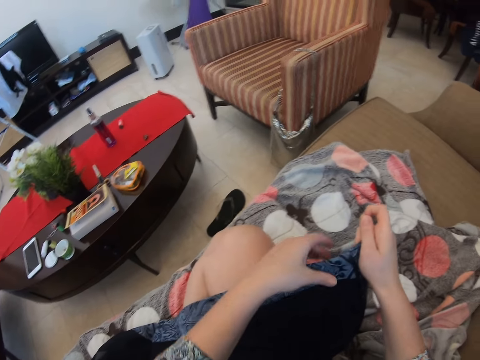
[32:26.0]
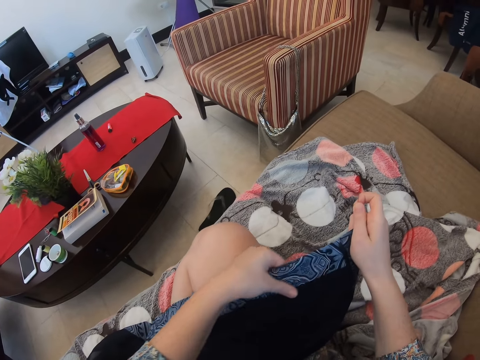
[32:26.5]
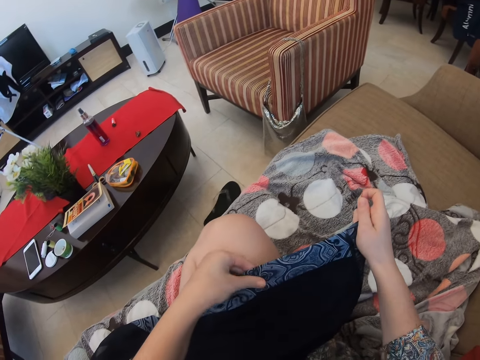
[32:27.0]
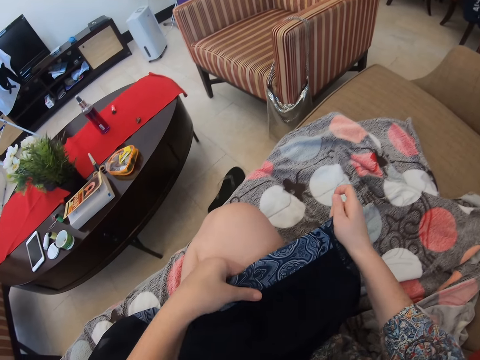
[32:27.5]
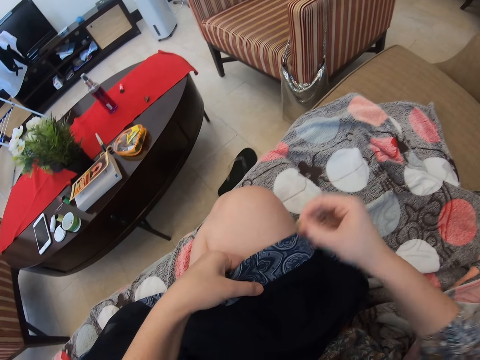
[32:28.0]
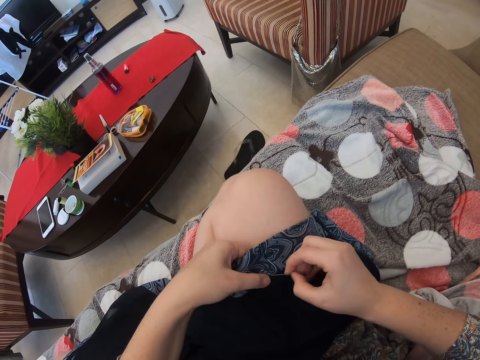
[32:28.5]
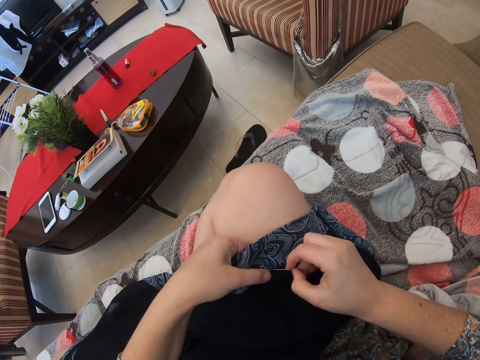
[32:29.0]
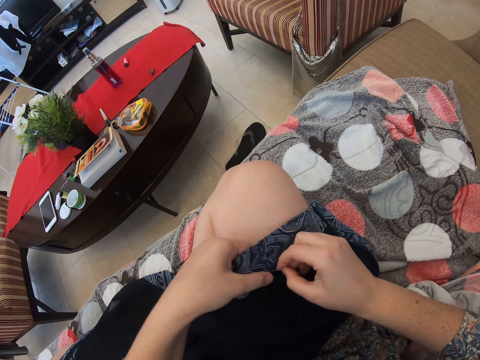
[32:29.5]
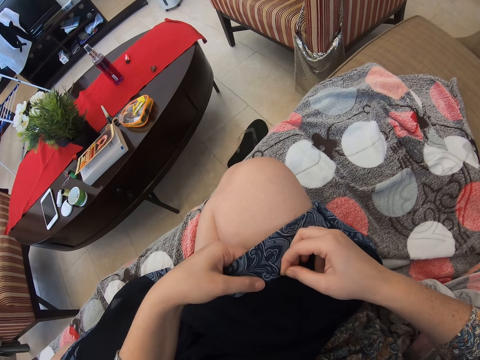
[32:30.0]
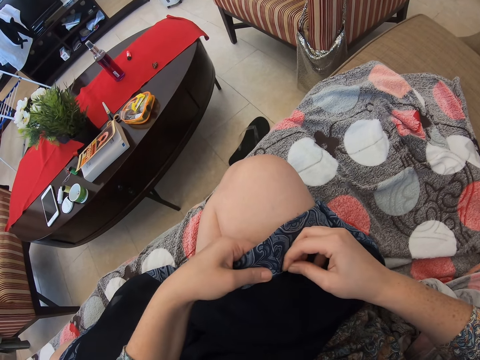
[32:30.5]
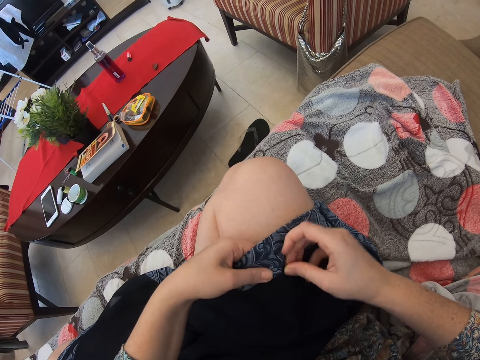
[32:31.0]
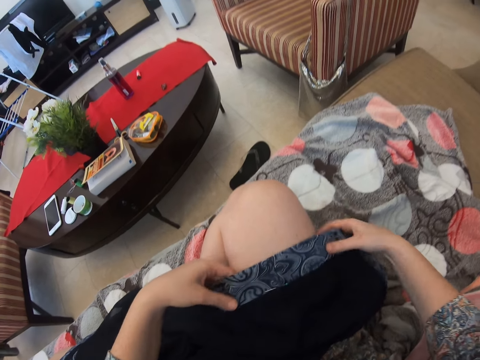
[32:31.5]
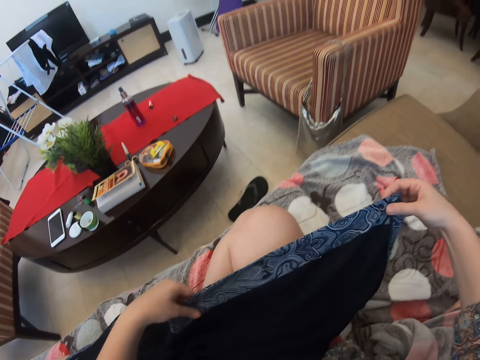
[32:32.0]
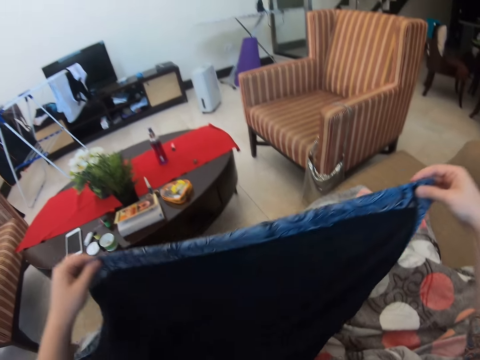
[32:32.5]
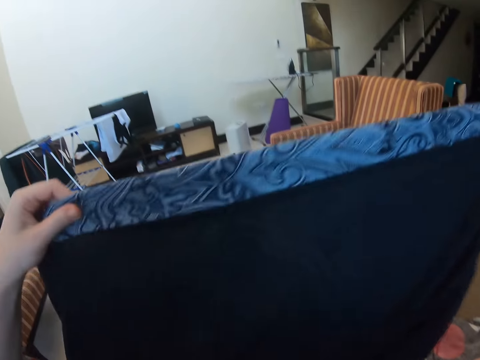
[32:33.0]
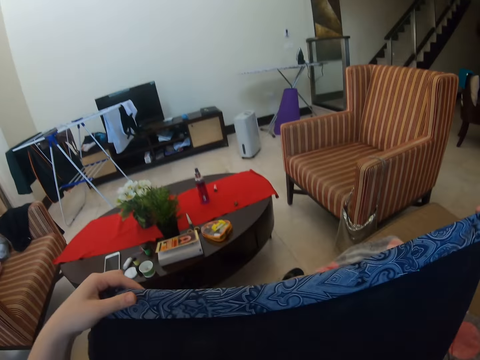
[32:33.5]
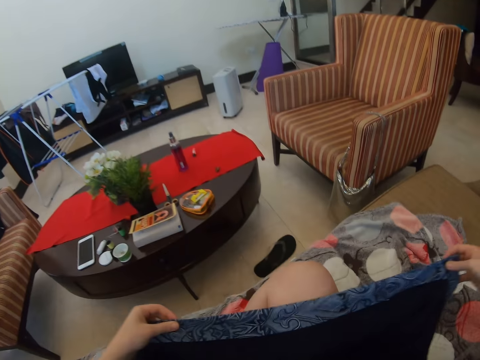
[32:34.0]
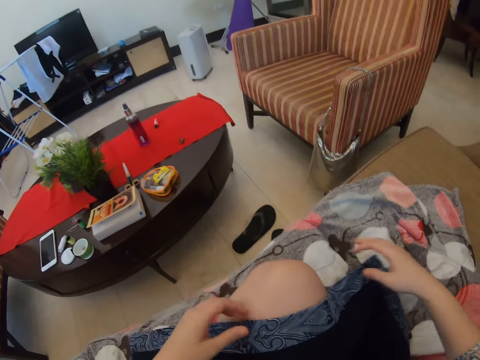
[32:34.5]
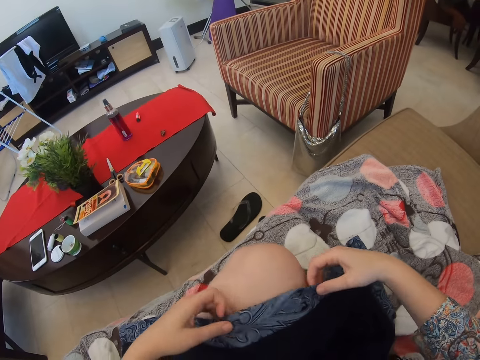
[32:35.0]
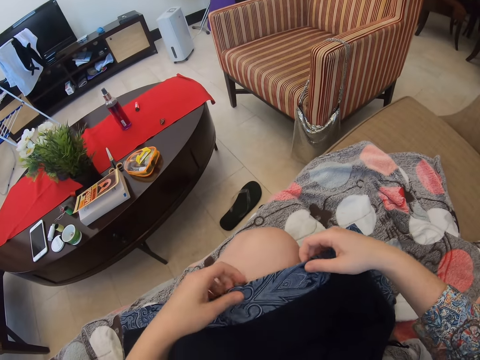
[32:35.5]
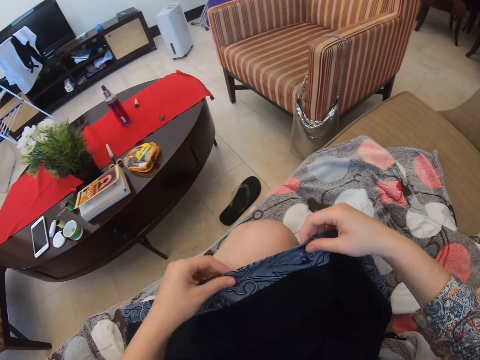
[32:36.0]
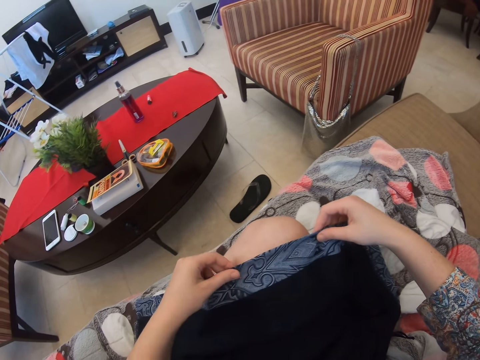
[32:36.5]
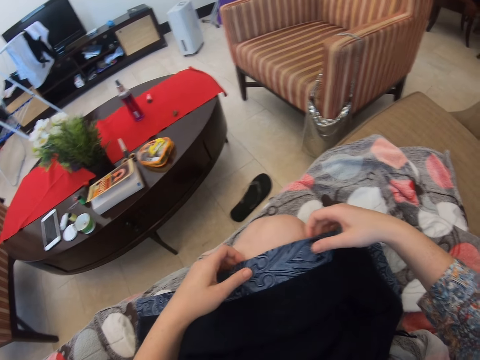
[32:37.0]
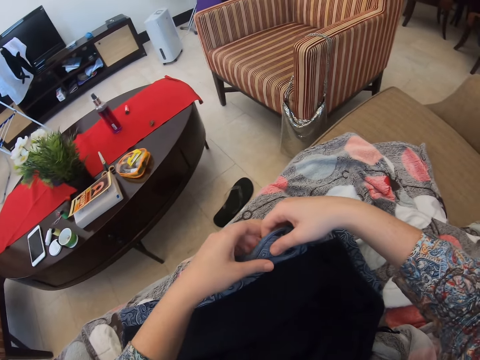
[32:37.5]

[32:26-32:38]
The camera wearer touches on the shawl edge with the left hand. She inserts a pin in the shawl edge. She lifts the shawl from her lap. She puts the shawl on her lap. She touches on the shawl edge. She holds the cloth.

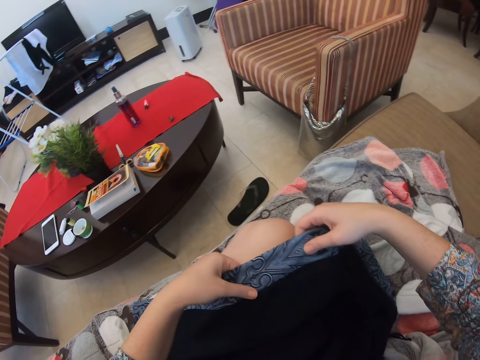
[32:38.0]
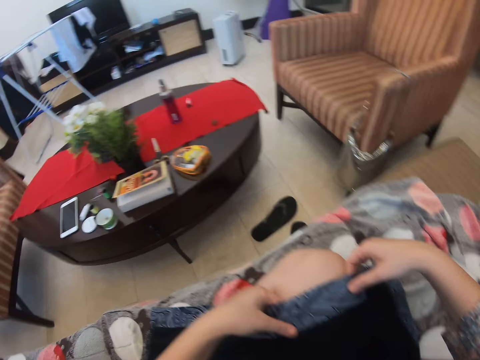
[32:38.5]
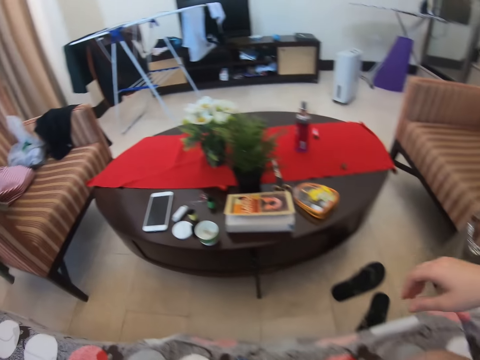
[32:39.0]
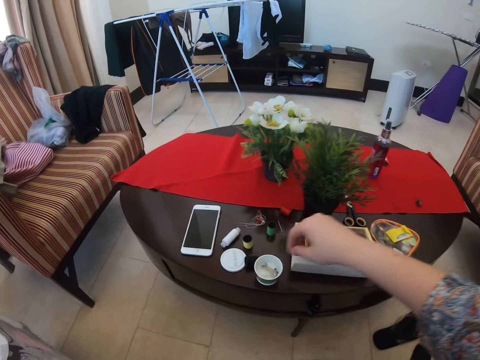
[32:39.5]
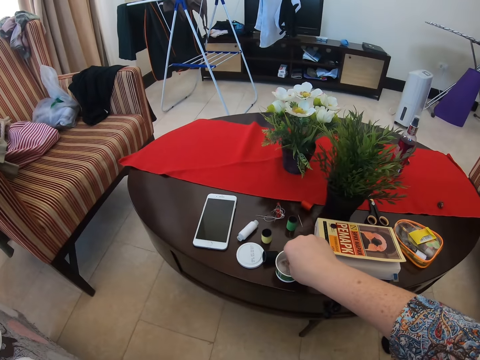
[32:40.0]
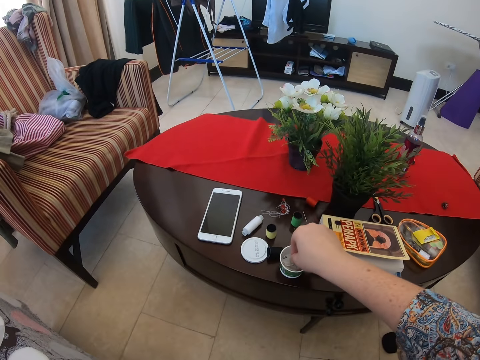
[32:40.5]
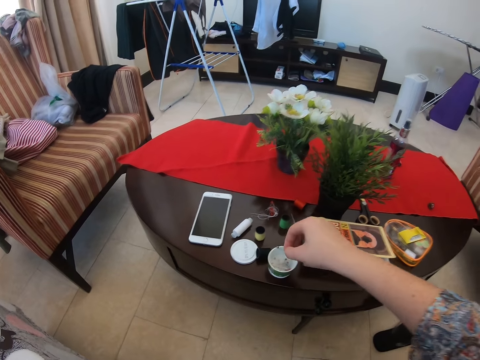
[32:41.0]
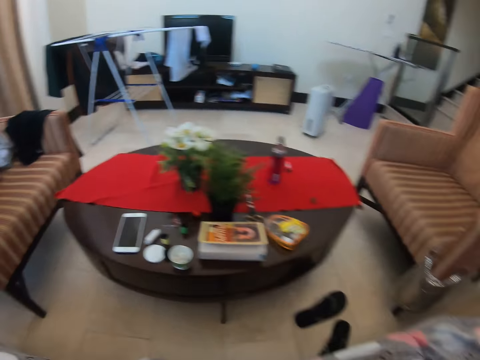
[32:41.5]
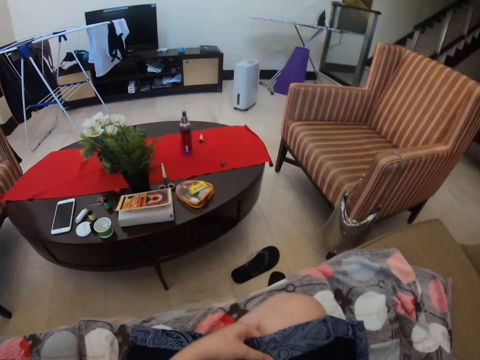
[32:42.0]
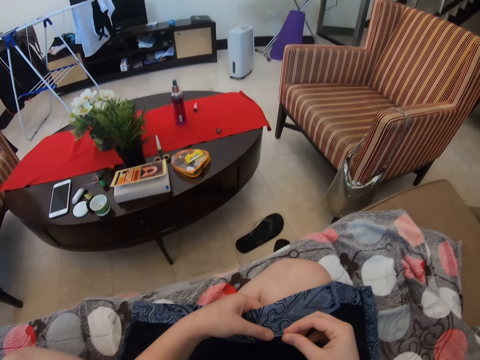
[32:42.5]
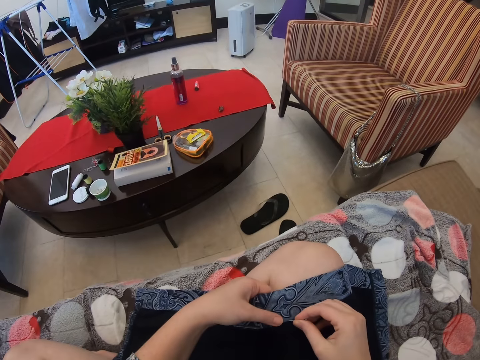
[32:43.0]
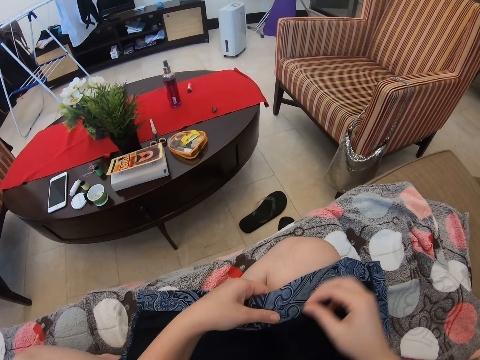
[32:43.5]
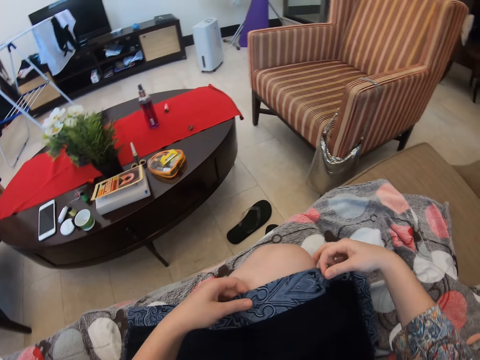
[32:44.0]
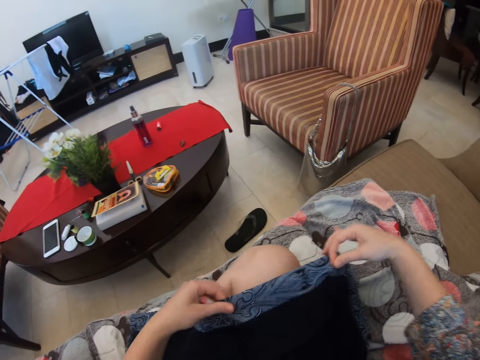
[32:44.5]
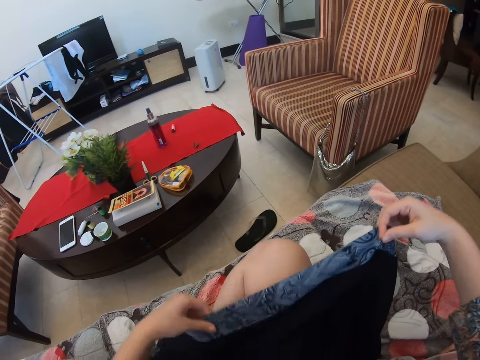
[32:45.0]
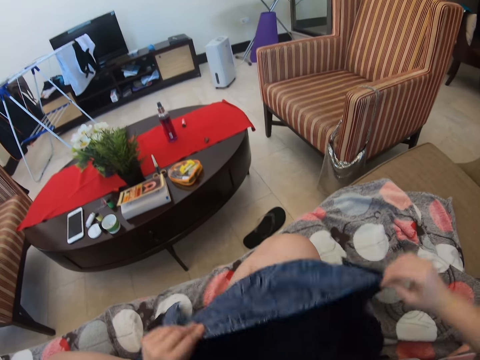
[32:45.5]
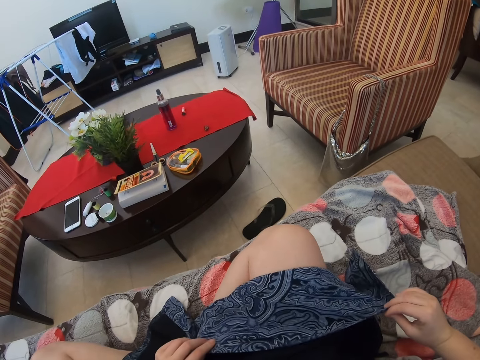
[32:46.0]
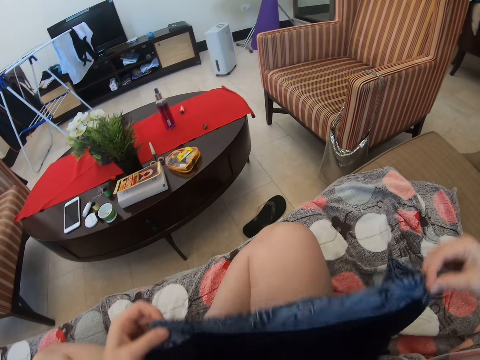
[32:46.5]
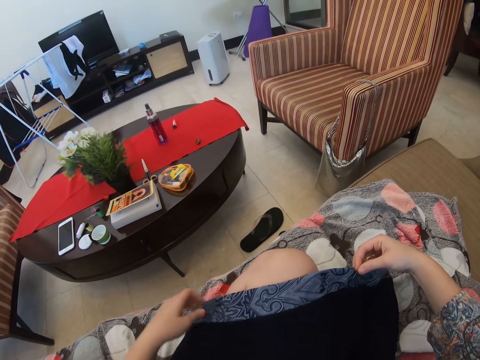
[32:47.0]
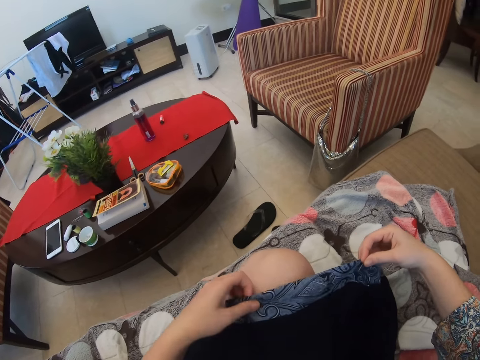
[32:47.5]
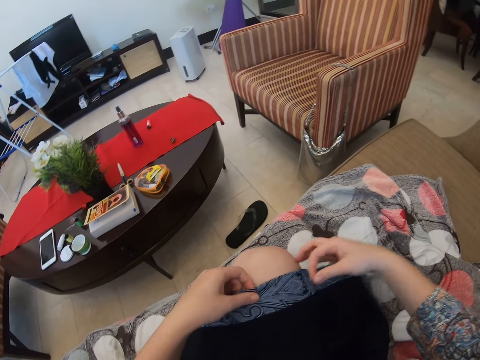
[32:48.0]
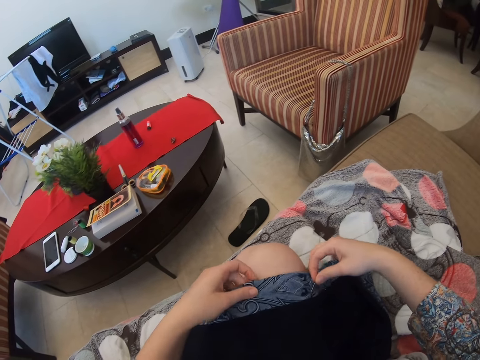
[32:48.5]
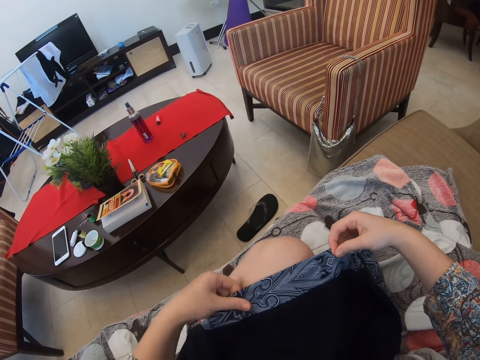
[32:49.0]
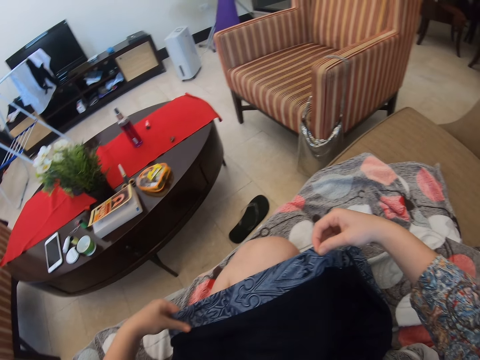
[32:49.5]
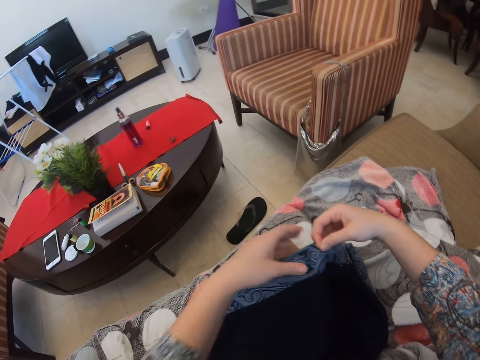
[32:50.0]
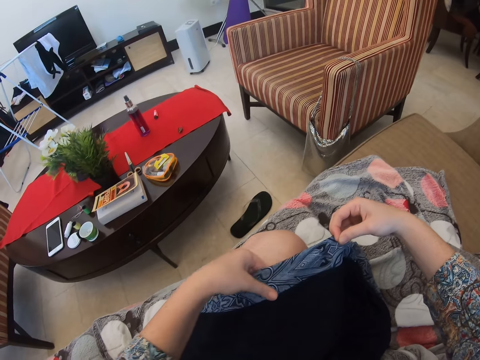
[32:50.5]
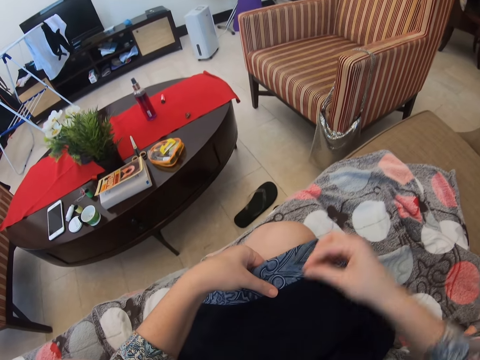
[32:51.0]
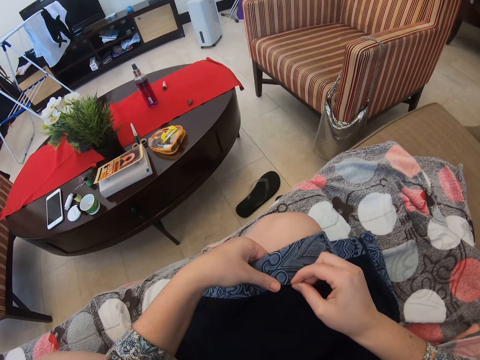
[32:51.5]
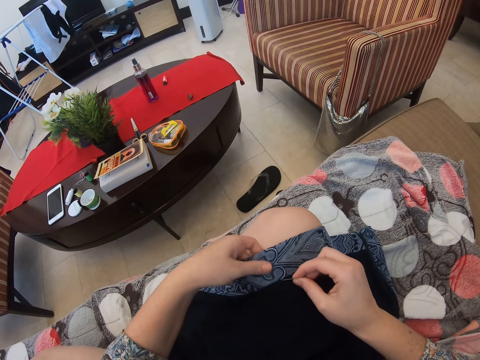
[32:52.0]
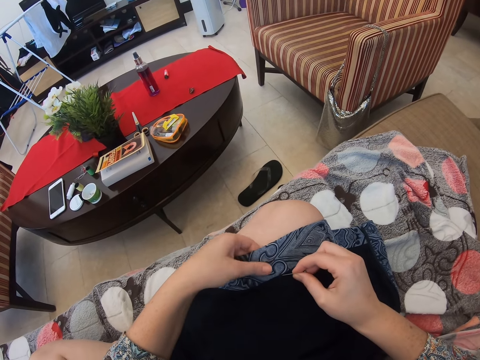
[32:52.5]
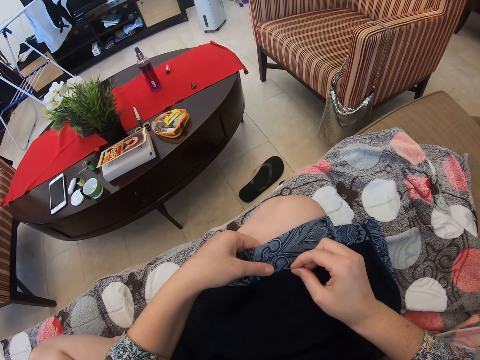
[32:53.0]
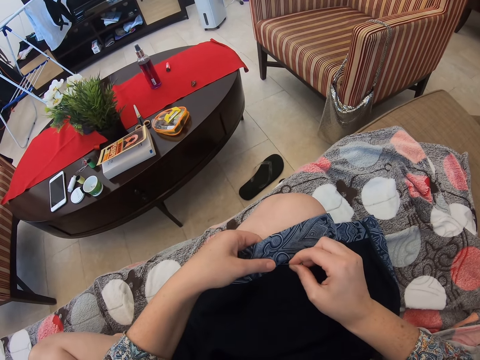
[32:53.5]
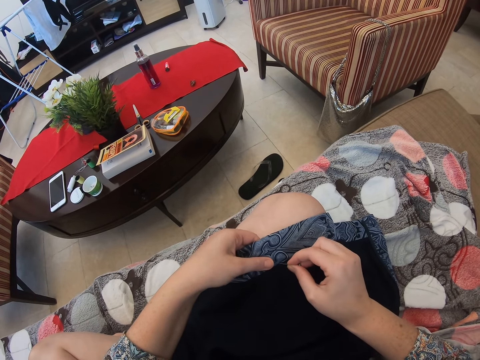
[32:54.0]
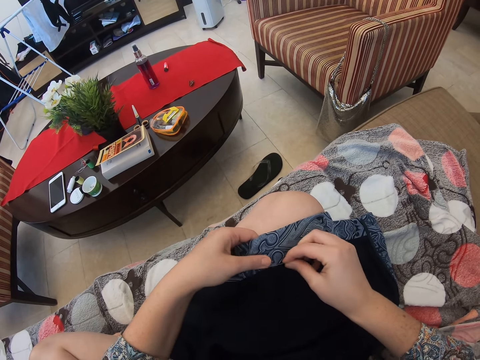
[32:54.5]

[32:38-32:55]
The camera wearer takes a pin. They turn the edge of the shawl. They insert the pin on the cloth. They lift the cloth. They stretch the edge of the shawl. They hold the cloth. They insert the pin in the shawl edge.
